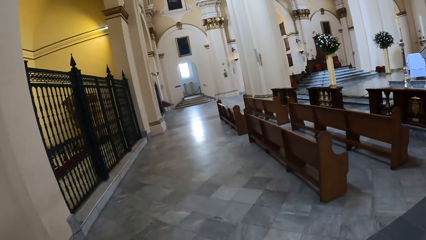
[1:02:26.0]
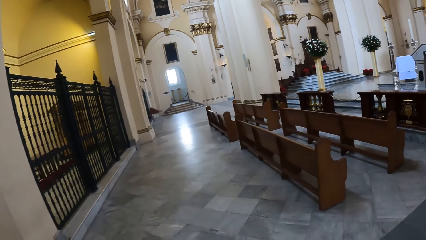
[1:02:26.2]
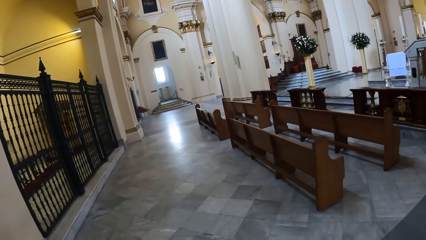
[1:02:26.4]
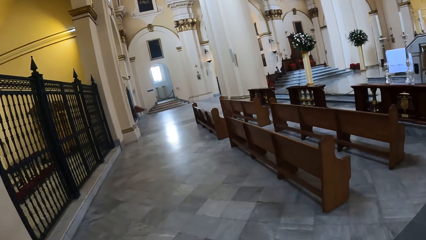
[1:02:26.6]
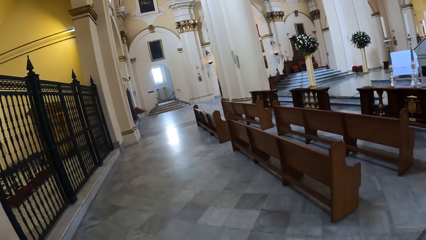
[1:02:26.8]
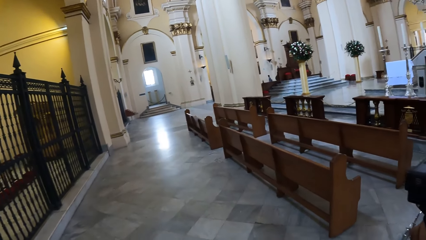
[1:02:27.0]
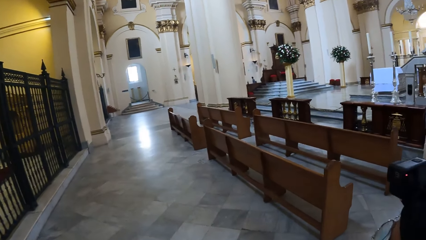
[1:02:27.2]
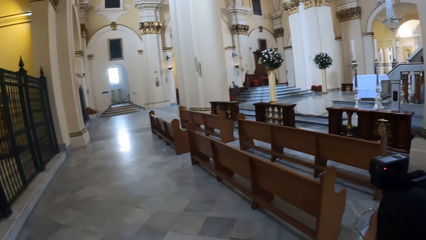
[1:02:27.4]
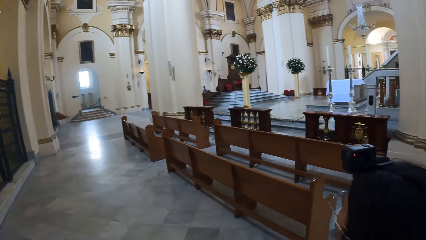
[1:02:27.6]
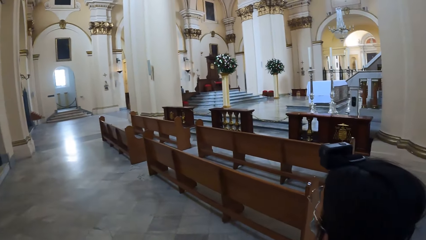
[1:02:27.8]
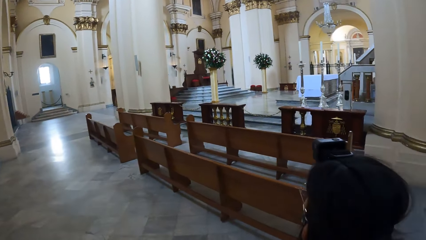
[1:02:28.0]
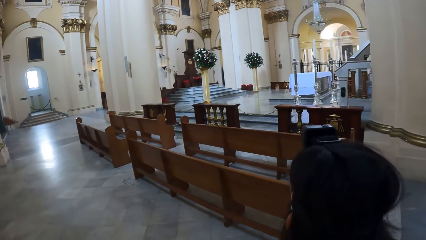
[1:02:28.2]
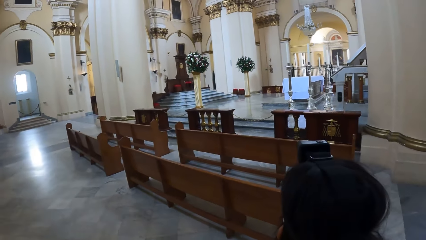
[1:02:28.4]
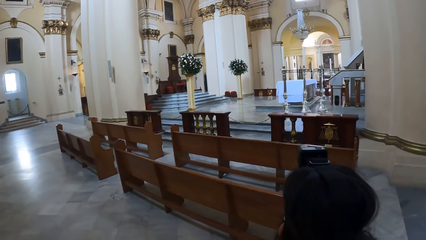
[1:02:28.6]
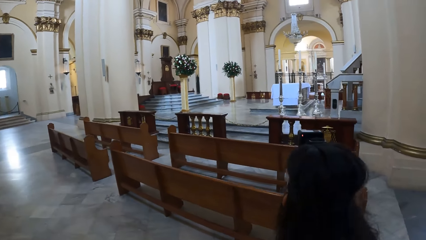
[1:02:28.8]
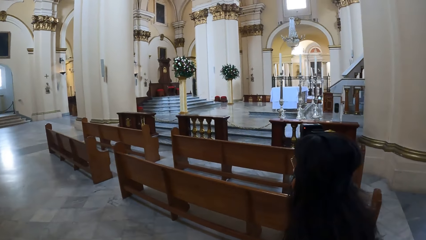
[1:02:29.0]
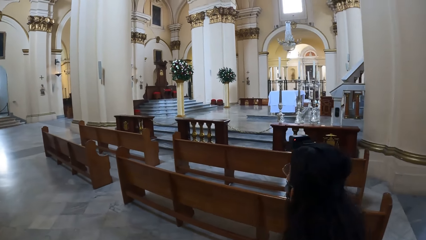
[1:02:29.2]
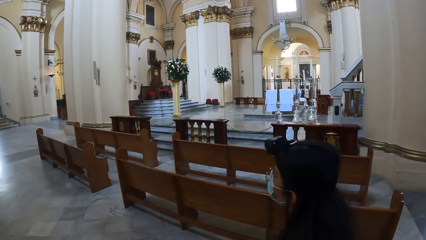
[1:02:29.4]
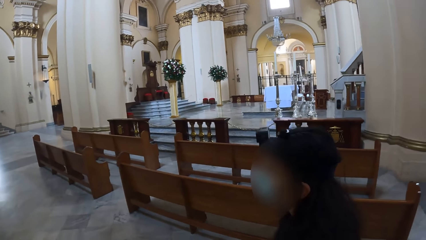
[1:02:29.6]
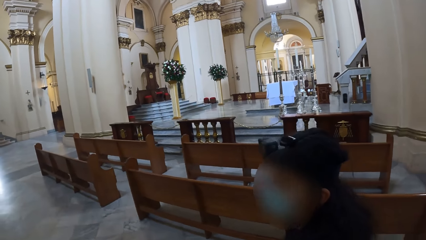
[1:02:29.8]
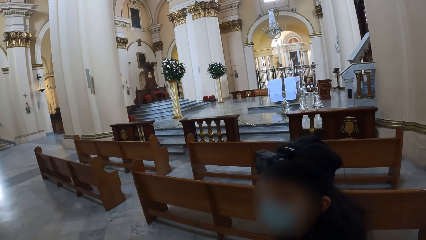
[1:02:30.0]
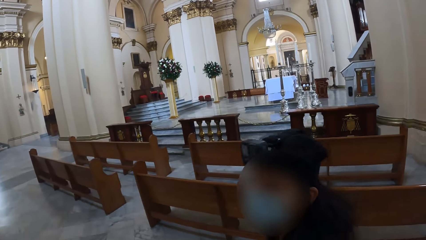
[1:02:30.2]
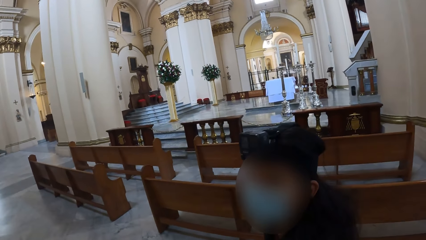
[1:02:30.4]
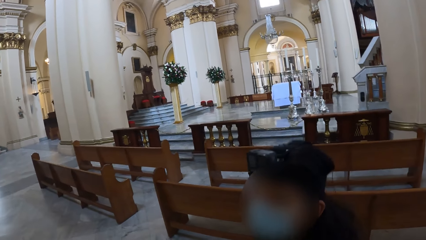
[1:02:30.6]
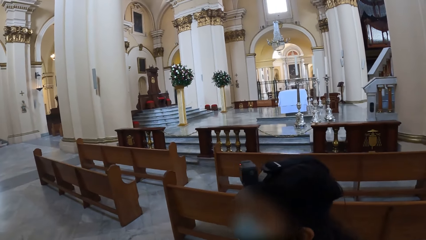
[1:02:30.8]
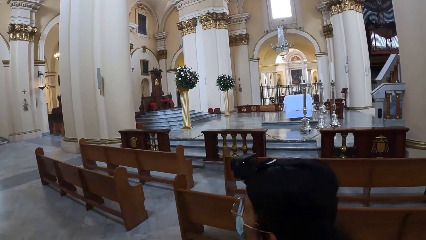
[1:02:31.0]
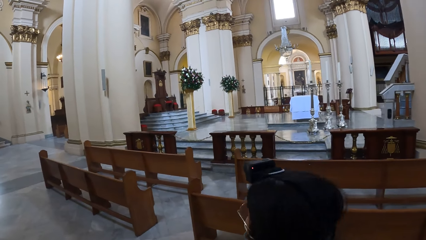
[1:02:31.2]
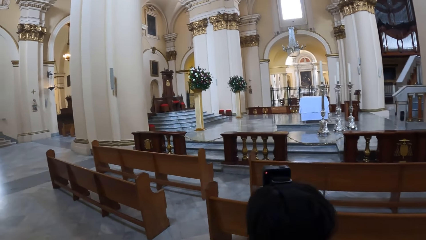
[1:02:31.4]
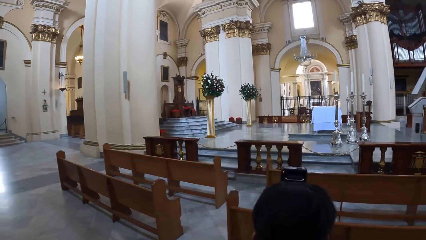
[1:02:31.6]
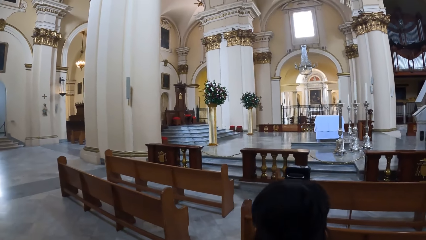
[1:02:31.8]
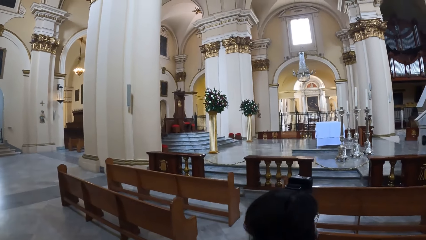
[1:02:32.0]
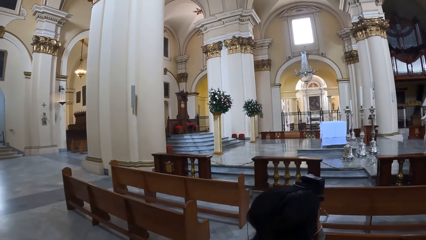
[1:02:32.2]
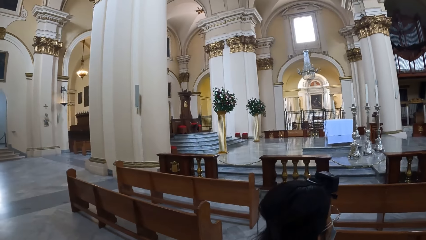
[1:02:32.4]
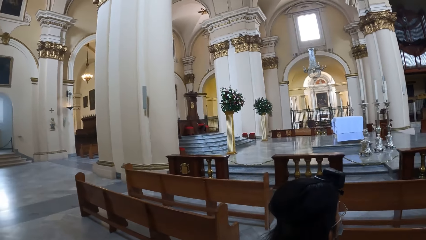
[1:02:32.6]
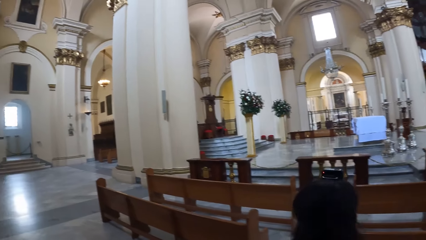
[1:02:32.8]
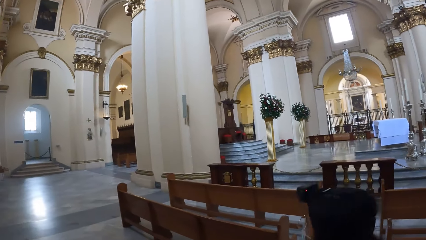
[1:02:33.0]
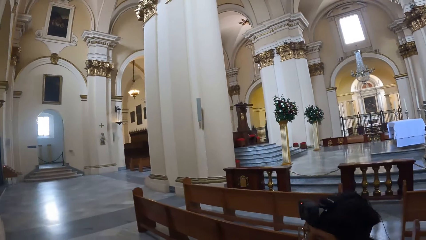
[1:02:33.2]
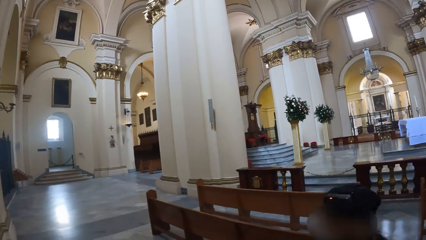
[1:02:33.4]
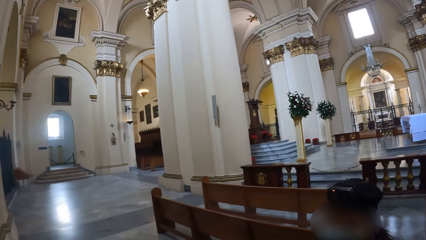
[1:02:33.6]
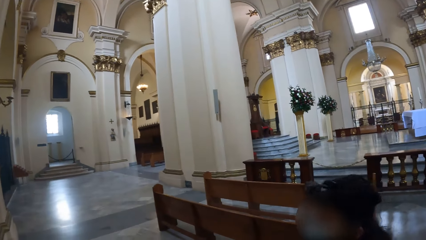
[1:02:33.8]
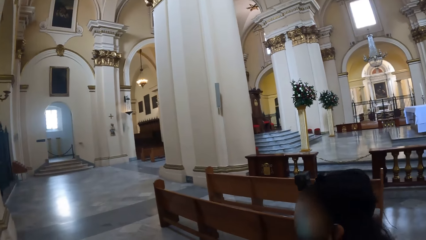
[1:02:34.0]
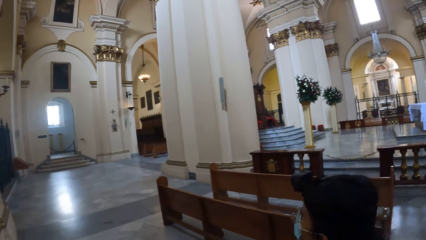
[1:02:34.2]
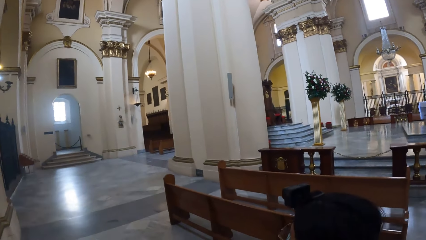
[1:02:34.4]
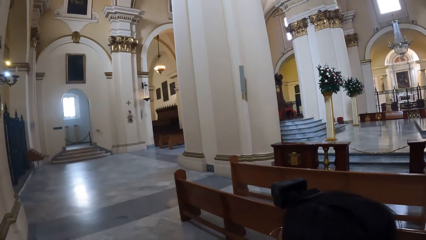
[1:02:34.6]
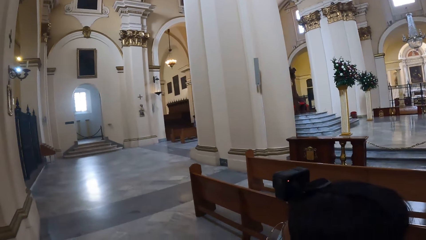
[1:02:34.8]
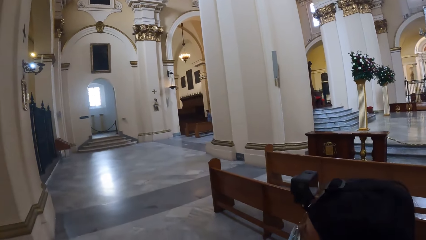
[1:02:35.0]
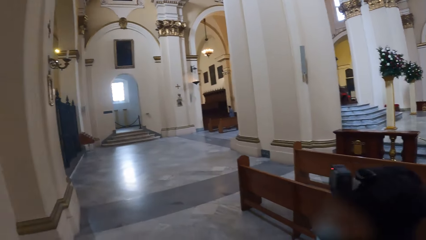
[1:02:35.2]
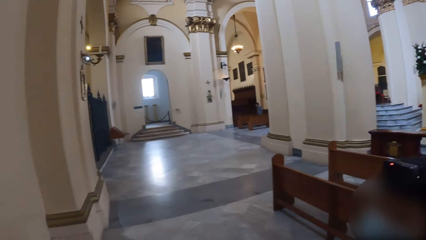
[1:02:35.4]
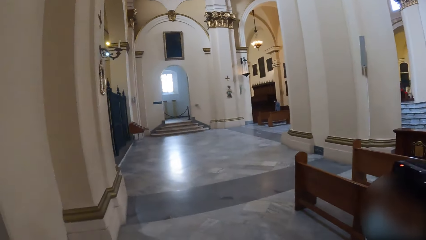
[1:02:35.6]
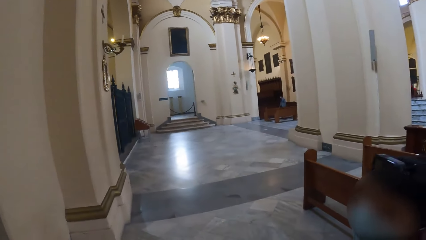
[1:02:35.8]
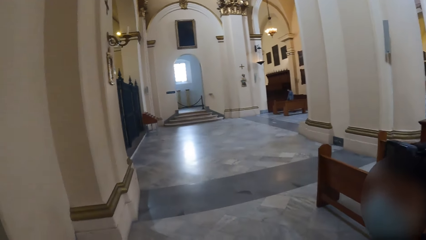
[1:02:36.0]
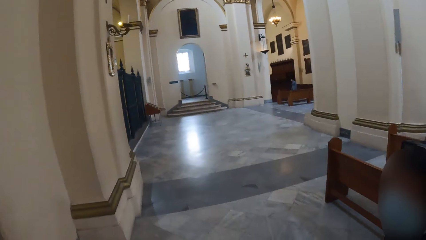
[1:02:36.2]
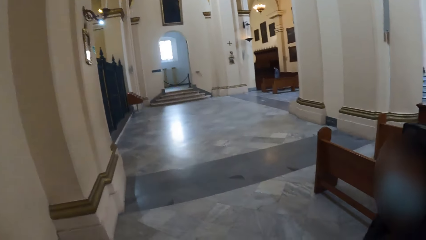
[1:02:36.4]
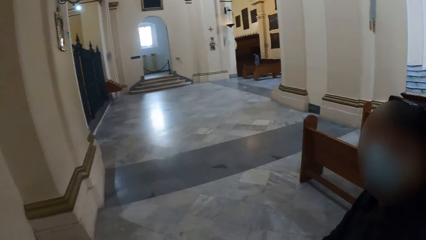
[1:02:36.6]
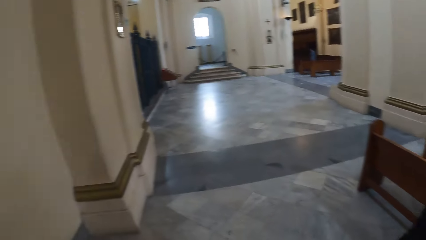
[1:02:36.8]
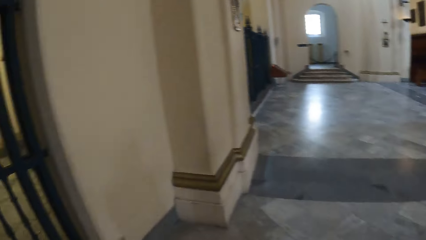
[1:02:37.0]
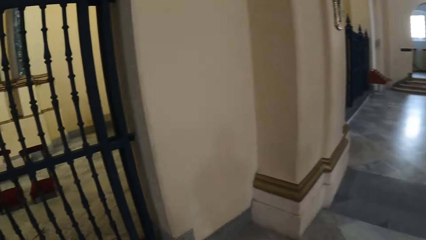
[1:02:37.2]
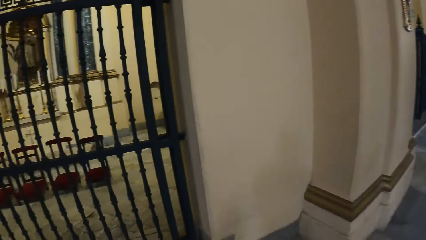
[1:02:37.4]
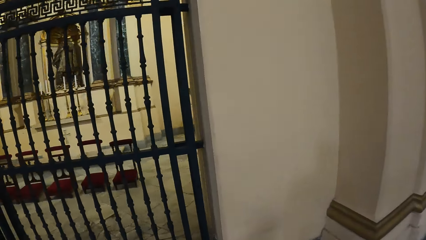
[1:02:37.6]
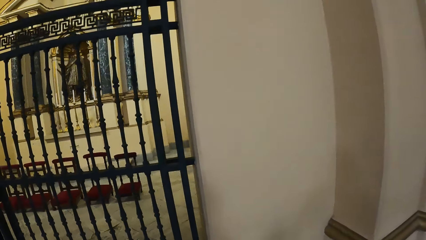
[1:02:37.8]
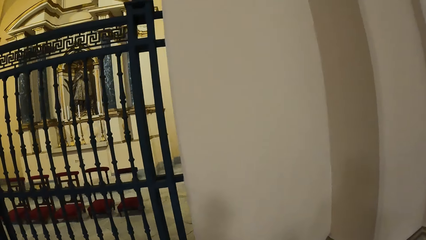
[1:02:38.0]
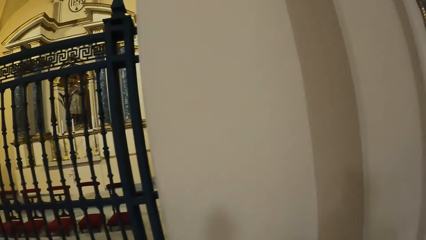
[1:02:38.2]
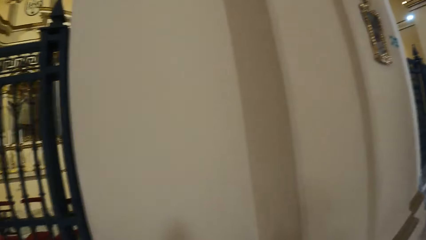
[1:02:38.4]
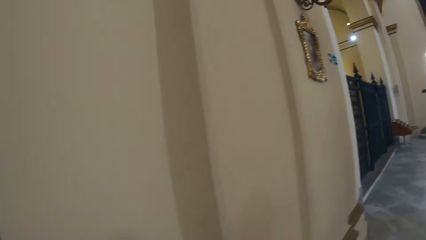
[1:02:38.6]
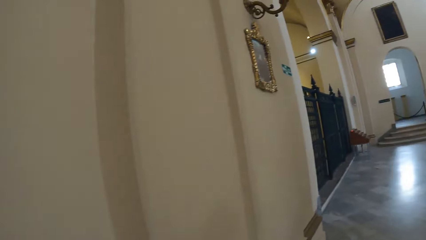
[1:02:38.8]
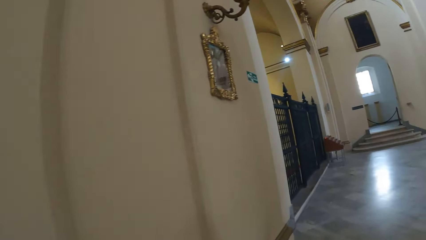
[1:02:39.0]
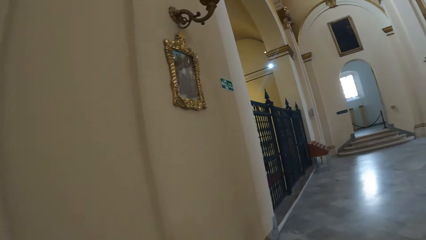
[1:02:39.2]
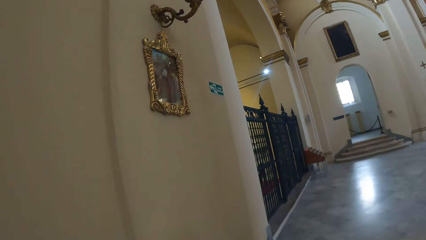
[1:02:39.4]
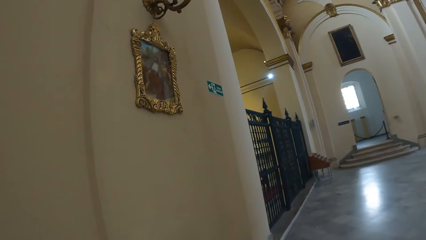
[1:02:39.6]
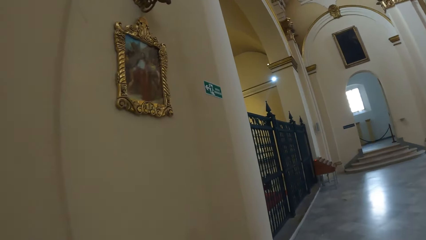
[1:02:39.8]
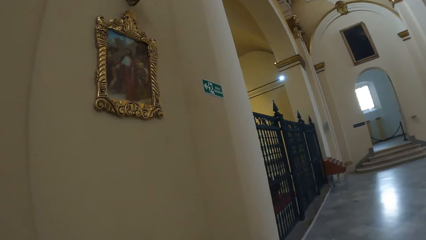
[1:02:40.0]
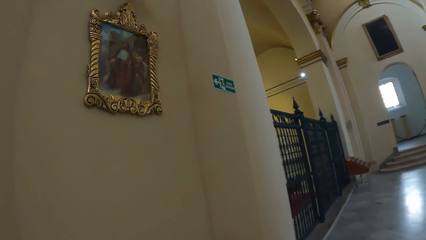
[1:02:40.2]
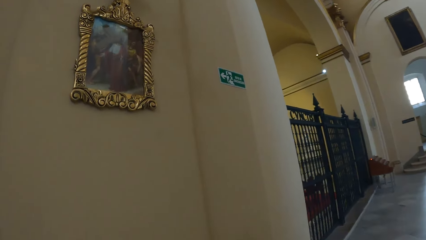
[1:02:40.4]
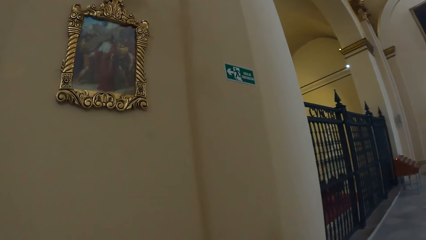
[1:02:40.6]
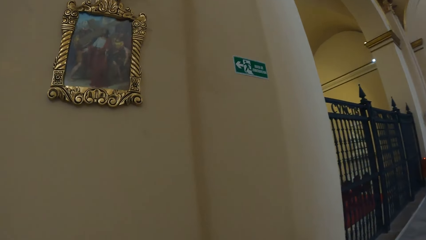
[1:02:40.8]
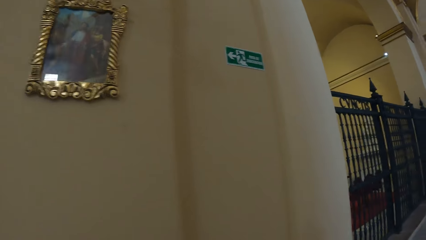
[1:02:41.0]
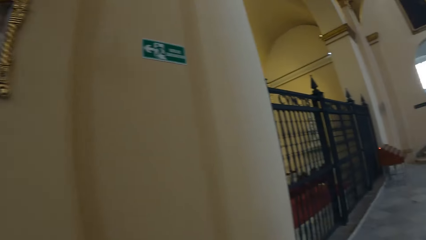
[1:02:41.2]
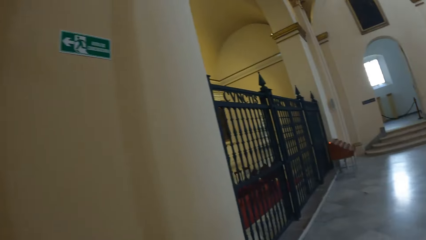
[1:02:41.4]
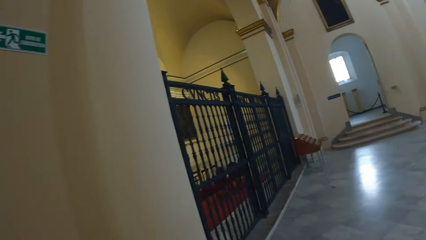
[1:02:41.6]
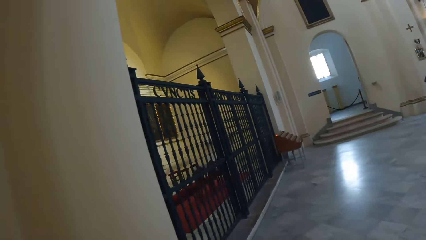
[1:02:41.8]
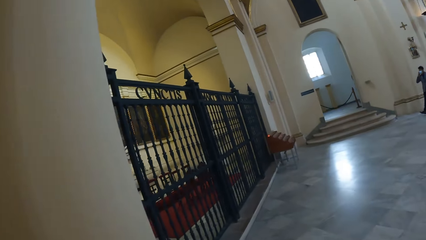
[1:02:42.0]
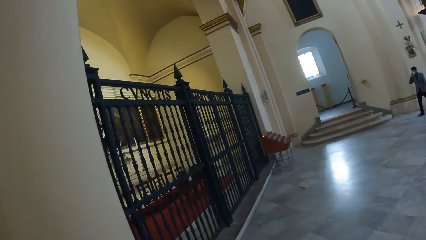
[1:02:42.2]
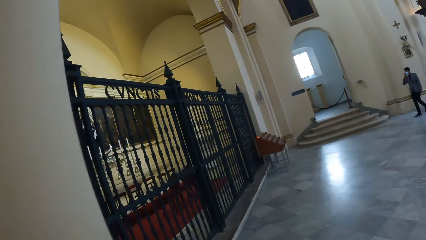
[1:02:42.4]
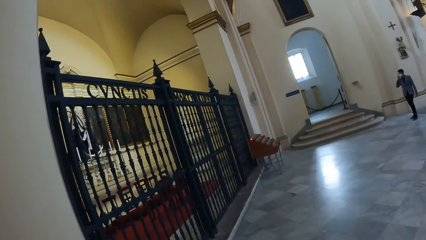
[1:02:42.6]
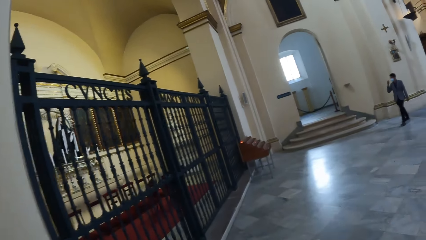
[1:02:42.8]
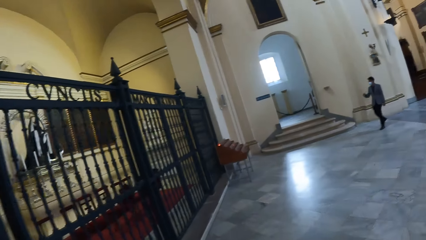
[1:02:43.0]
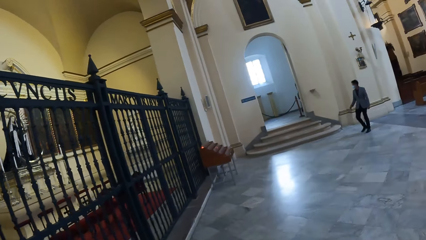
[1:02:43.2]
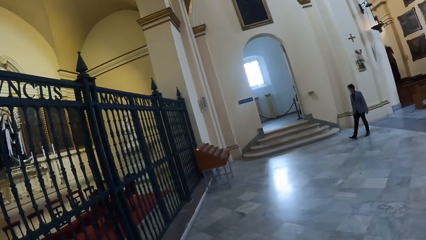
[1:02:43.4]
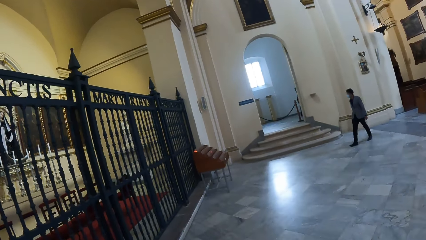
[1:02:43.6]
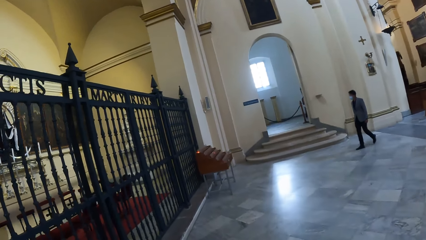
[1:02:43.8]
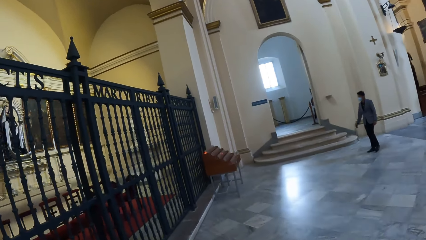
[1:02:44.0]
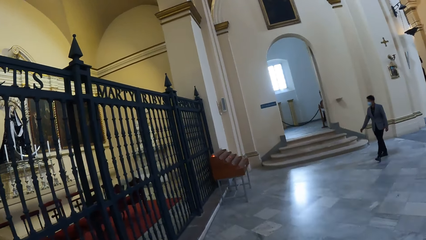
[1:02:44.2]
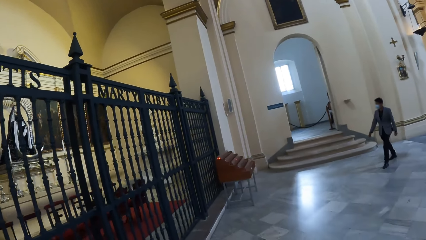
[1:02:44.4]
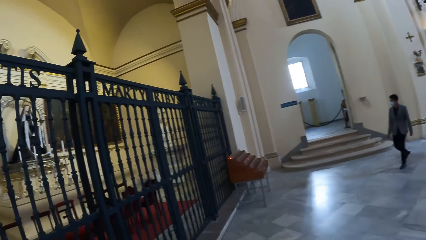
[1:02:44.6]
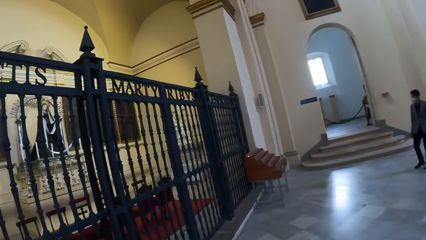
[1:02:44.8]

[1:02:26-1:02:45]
The camera wearer looks around.
